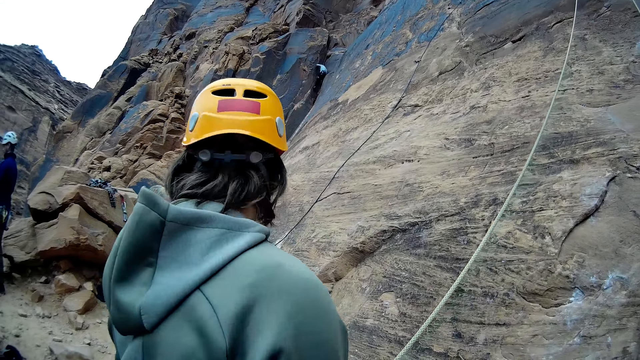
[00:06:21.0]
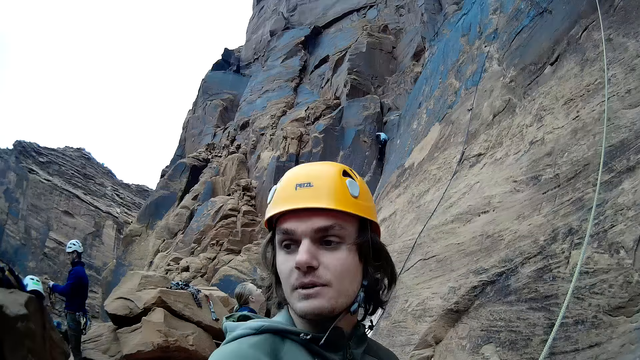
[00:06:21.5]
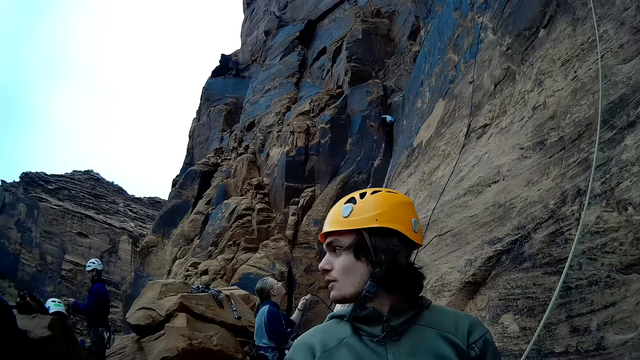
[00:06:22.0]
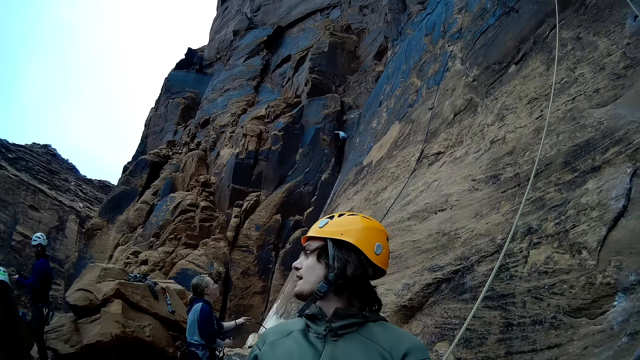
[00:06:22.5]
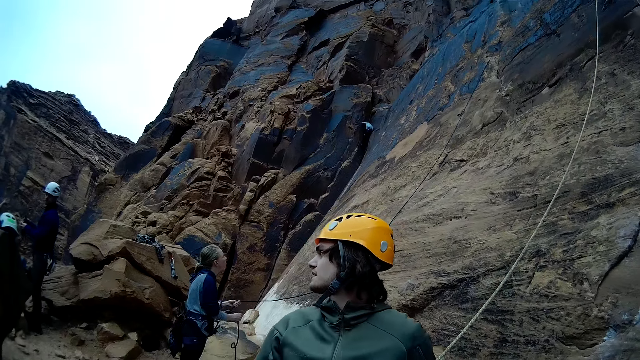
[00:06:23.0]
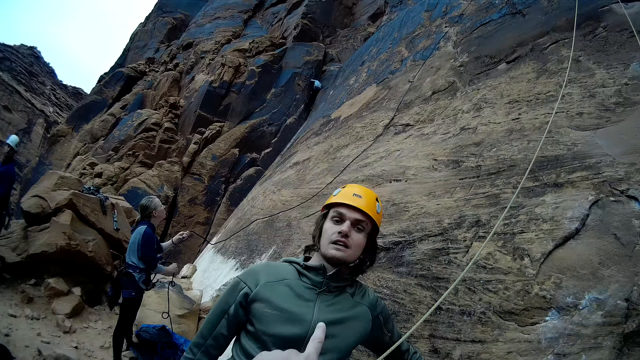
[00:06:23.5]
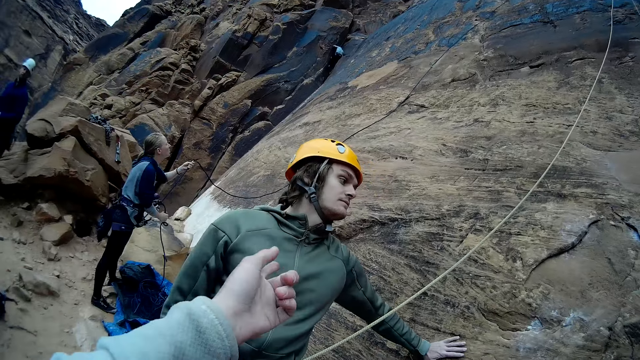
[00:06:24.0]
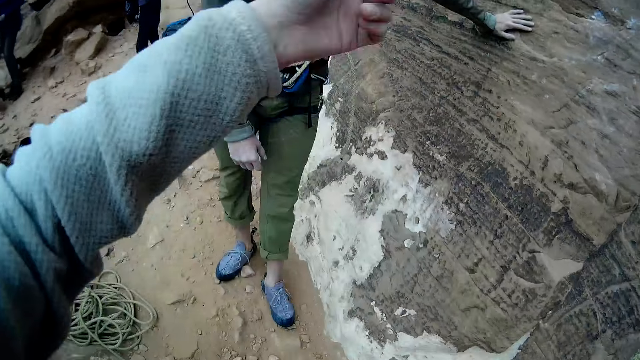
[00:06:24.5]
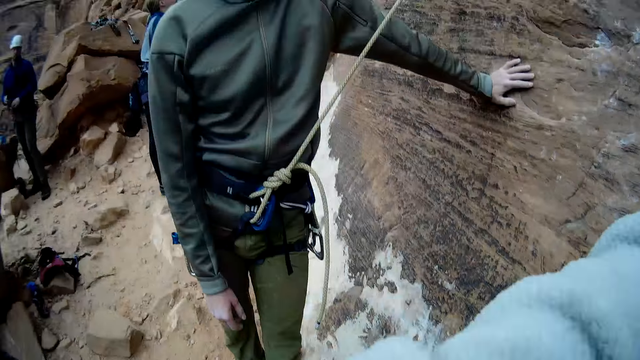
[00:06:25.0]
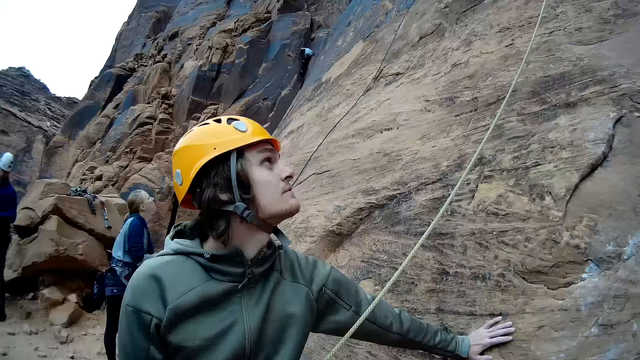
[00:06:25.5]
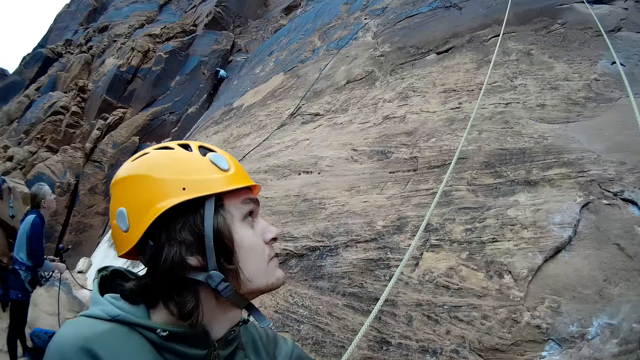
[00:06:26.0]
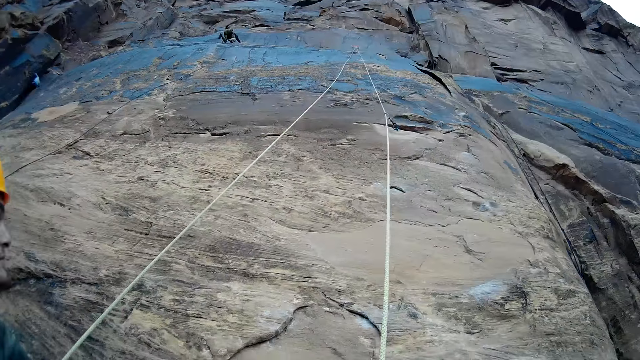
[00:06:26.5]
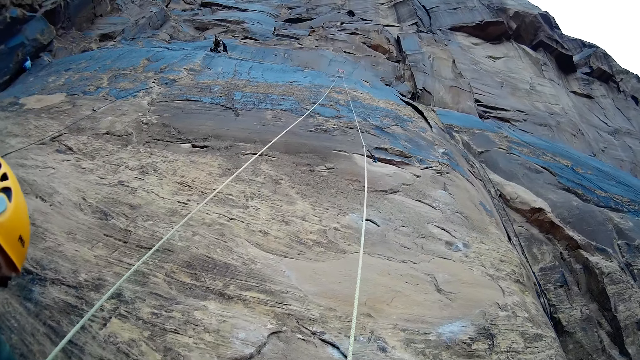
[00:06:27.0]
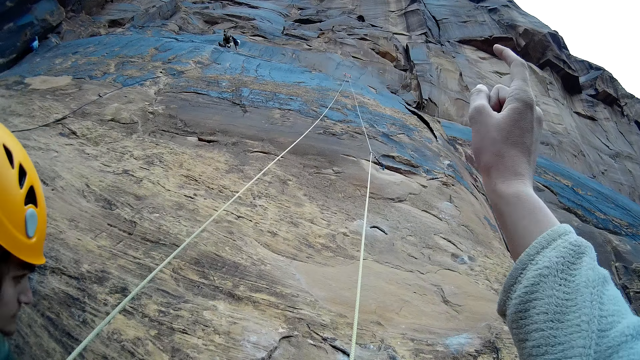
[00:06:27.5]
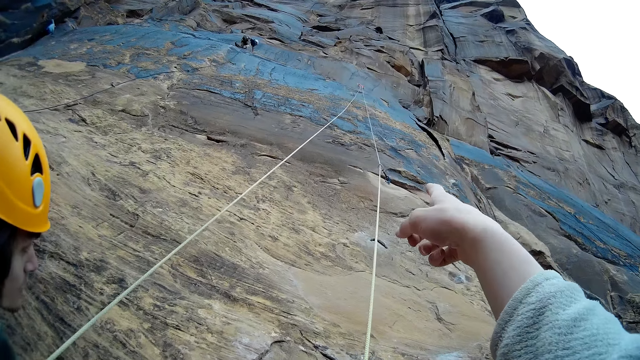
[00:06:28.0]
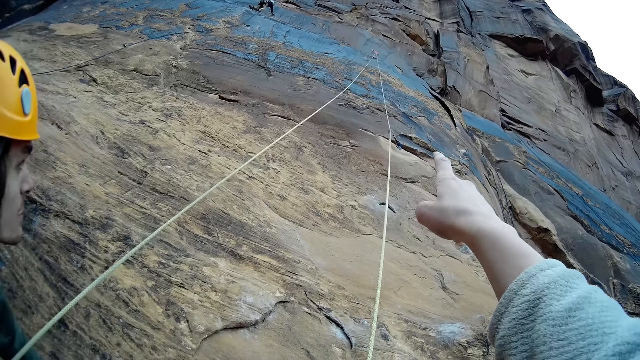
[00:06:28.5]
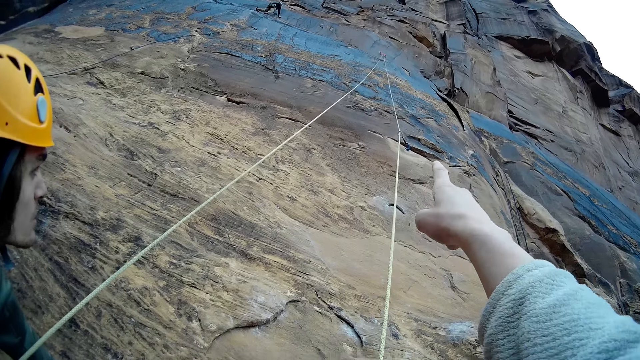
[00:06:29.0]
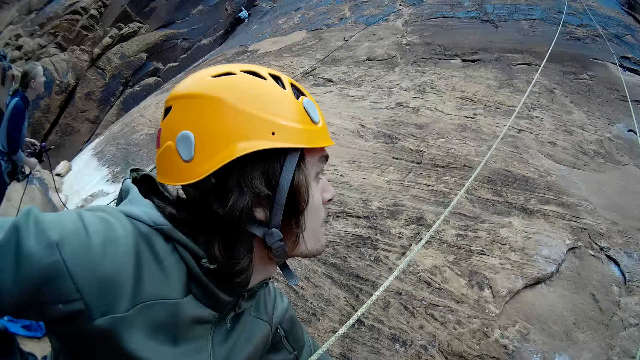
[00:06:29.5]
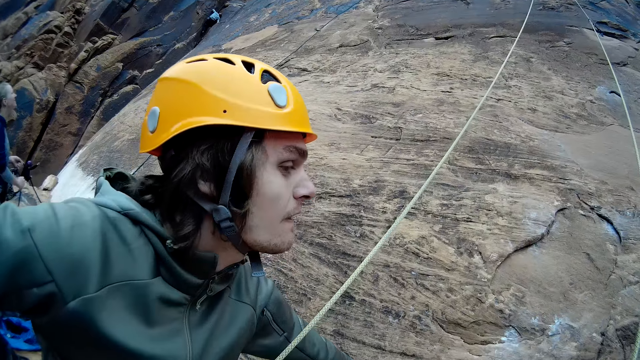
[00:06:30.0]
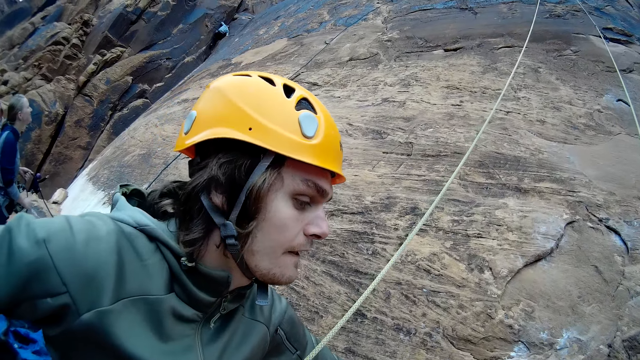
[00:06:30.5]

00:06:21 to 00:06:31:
A man turns around. Another man points to the mountain rock. The camera wearer points to the long straight dynamic rope on the mountain with his right hand. He points to the rope again.

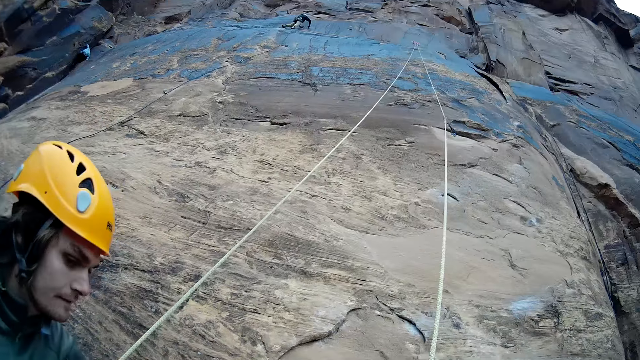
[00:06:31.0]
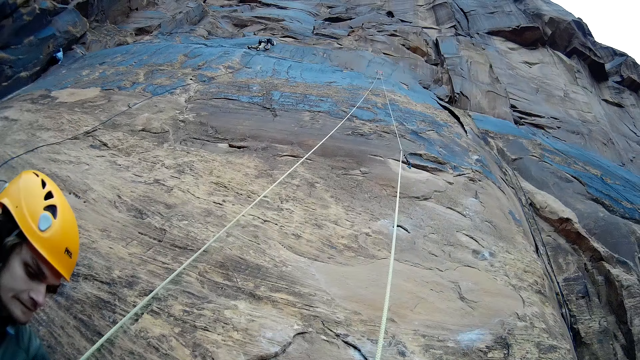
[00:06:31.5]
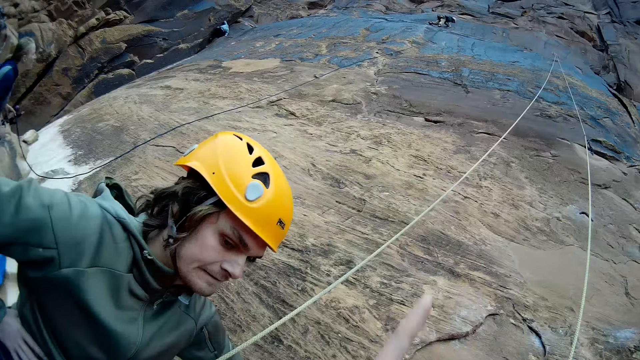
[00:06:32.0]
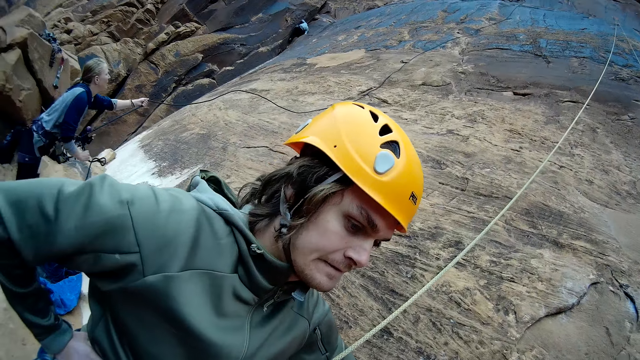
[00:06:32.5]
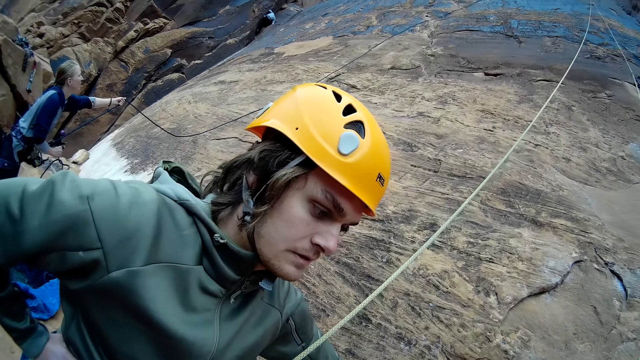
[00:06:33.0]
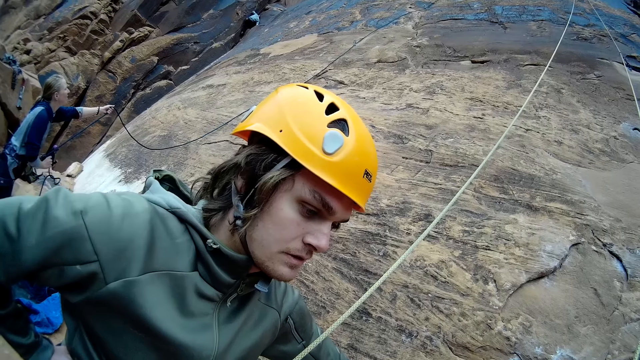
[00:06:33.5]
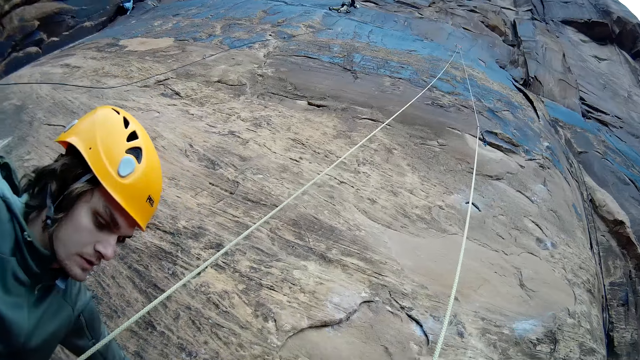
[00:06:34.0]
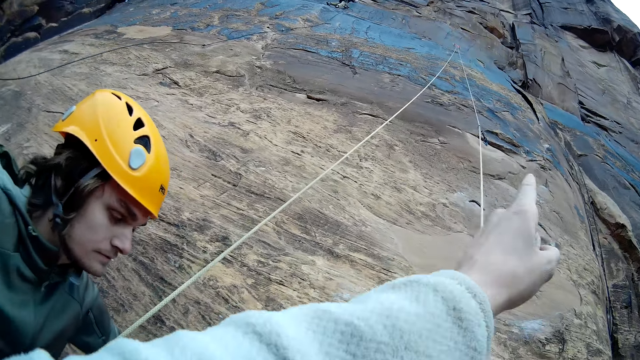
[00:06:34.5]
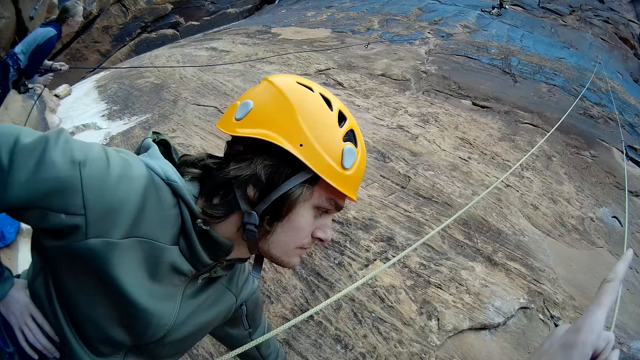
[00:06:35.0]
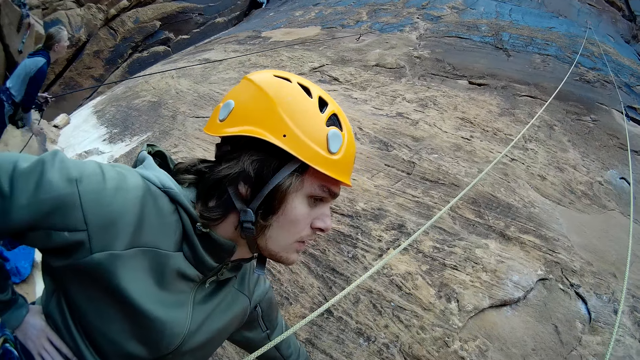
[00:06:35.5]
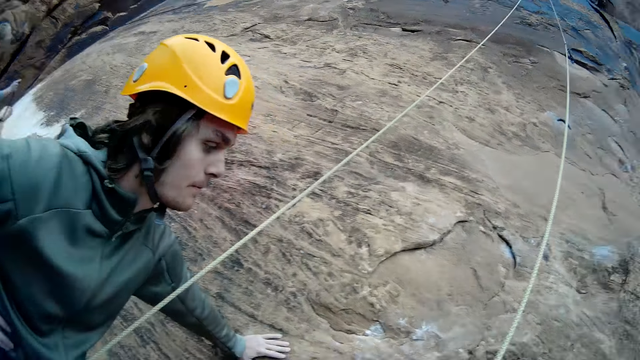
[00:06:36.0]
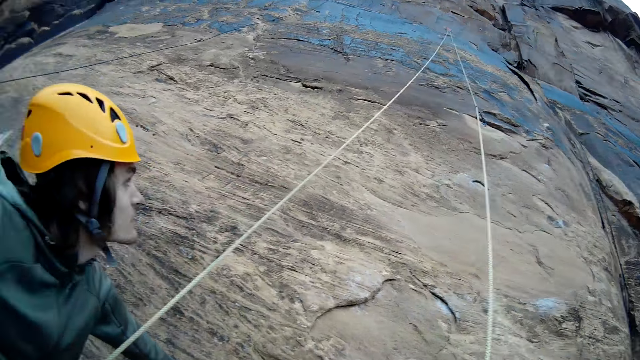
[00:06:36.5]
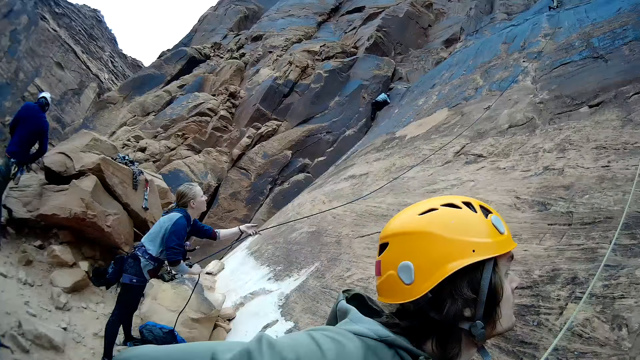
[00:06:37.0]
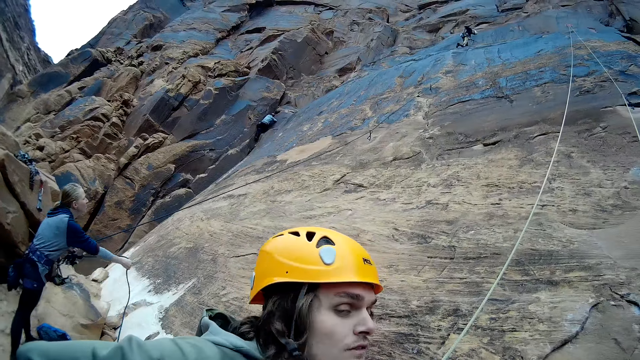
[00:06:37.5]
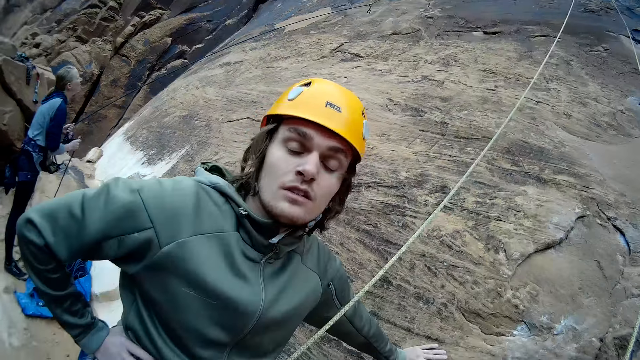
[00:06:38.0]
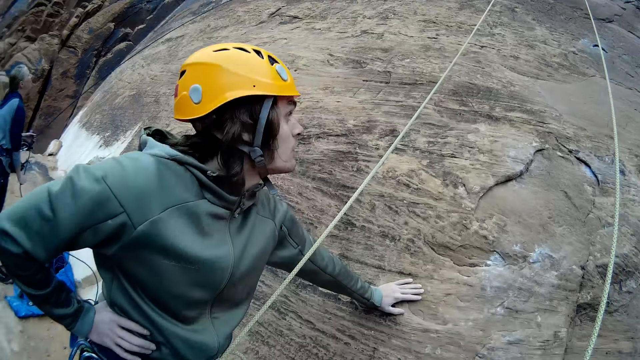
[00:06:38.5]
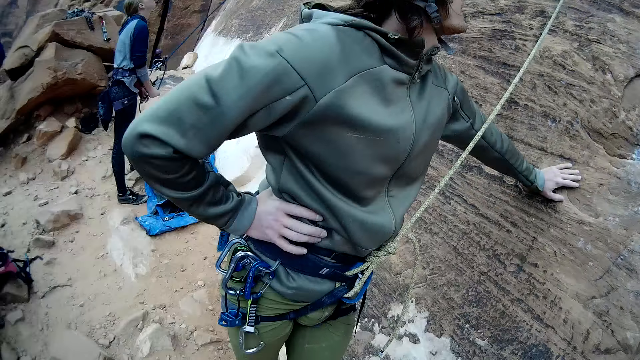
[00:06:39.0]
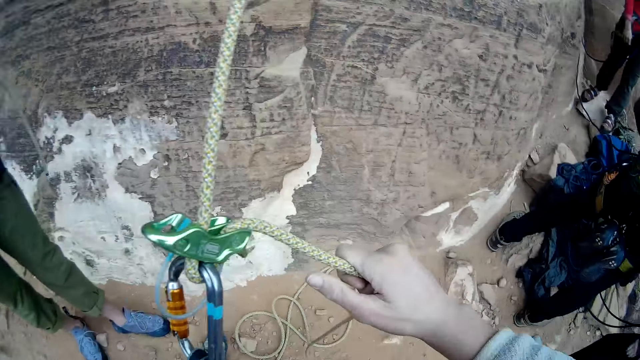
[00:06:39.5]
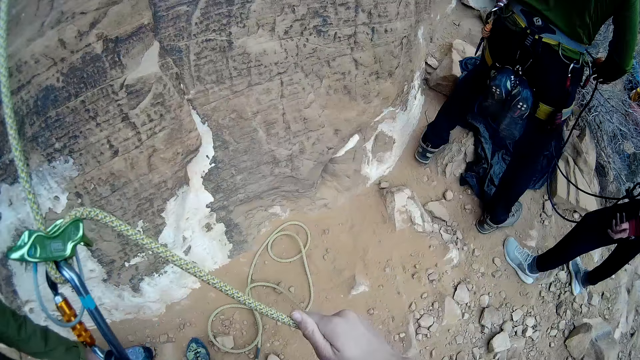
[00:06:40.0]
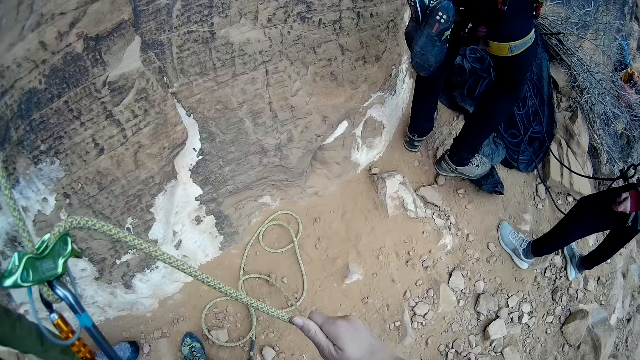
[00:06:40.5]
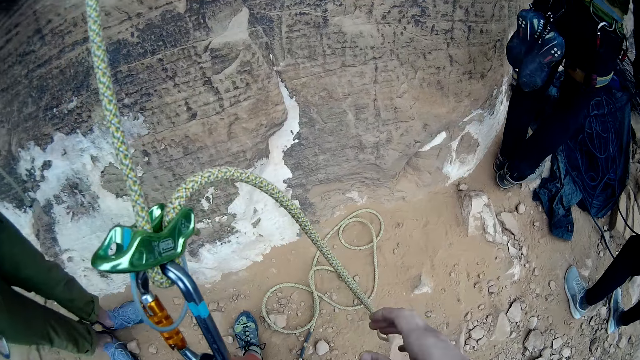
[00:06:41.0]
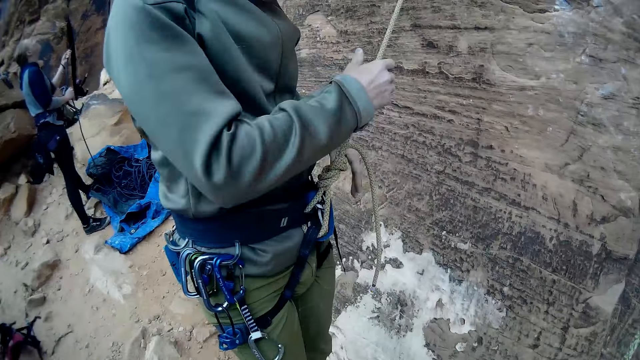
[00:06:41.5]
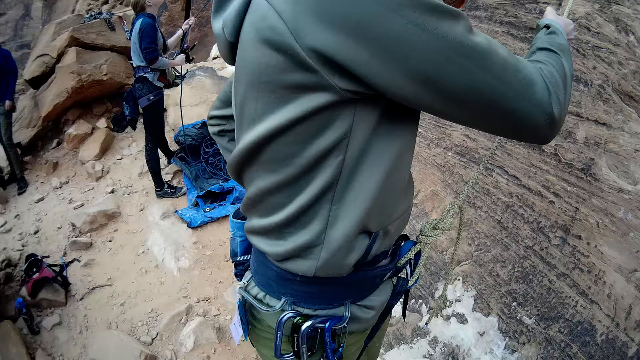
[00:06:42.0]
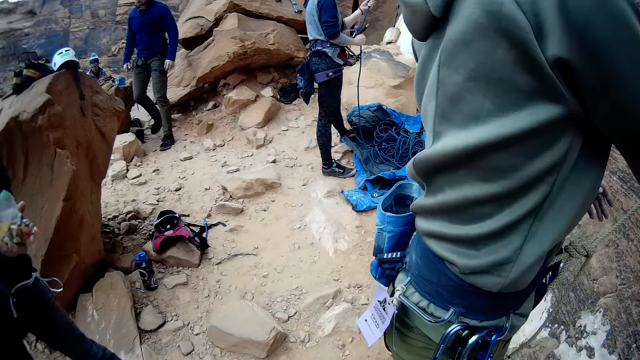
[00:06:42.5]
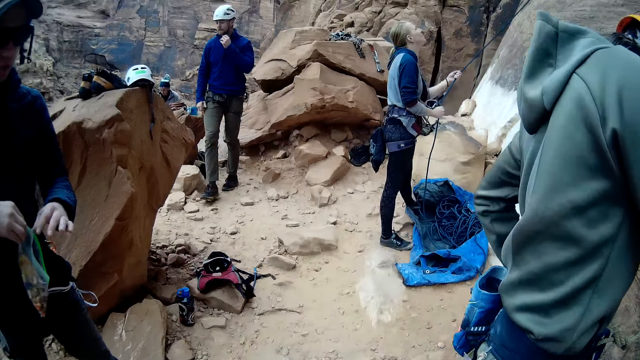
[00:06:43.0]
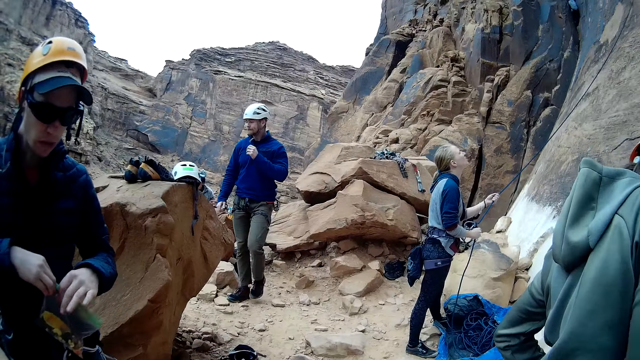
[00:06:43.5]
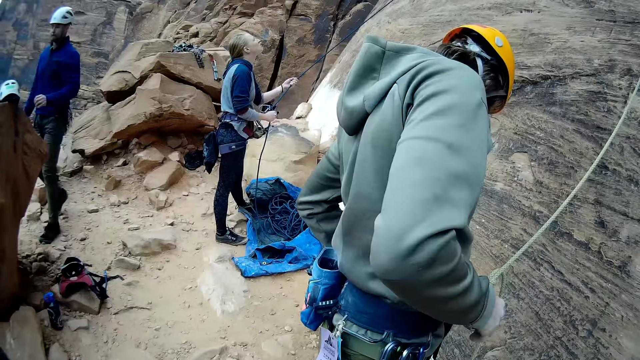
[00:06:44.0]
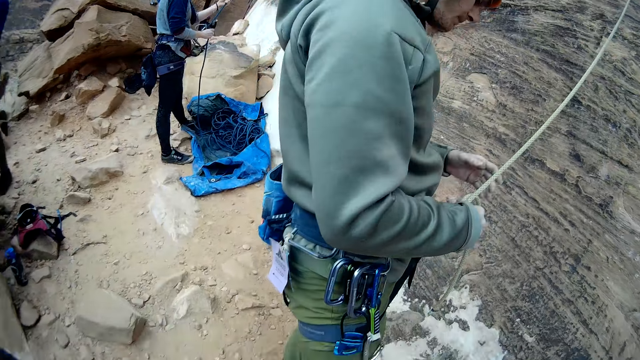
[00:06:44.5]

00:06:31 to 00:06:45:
The camera wearer points to the long straight dynamic rope on the mountain with his left hand. A woman pulls a rope. The camera wearer points to the long straight dynamic rope again. He adjusts the loop rope on the carabiner hook. A man rolls a rope on ascenders. Another man pulls a rope.
